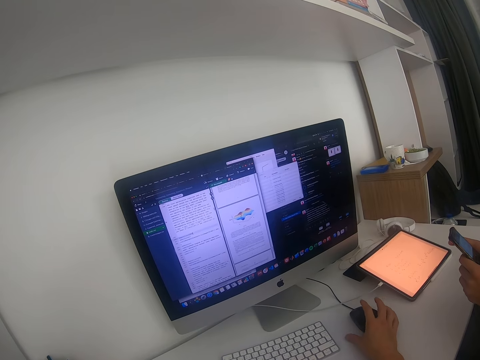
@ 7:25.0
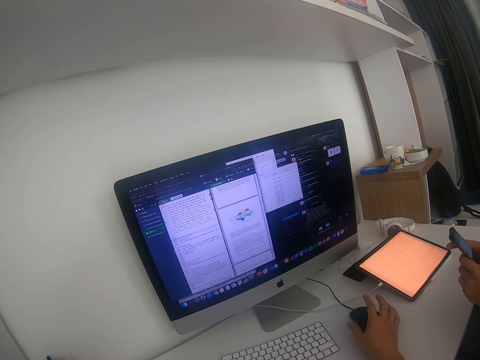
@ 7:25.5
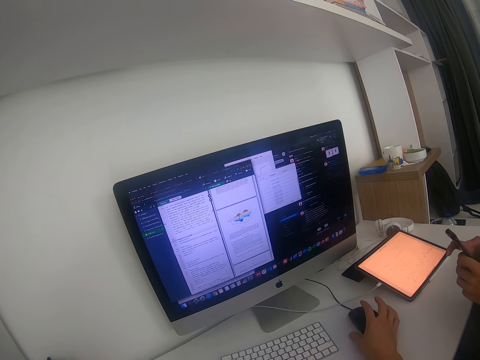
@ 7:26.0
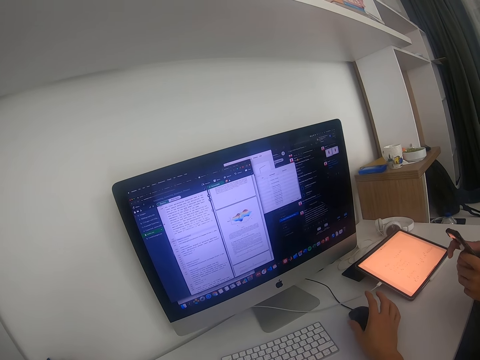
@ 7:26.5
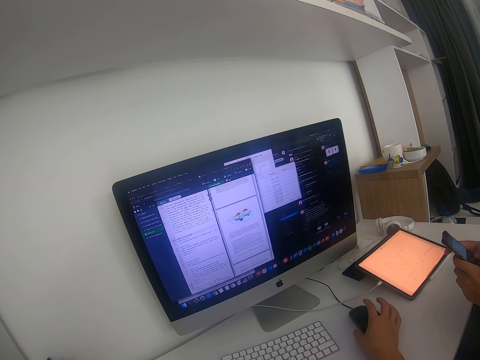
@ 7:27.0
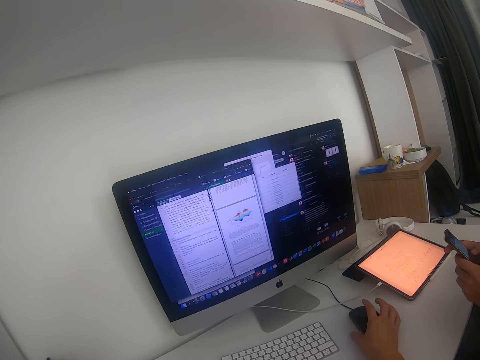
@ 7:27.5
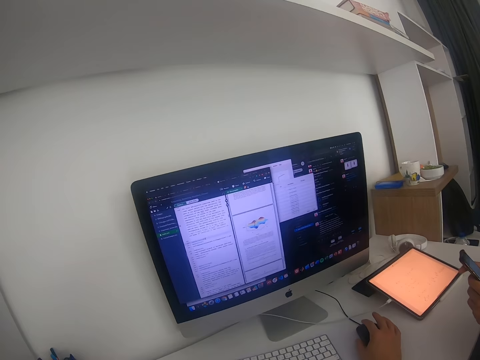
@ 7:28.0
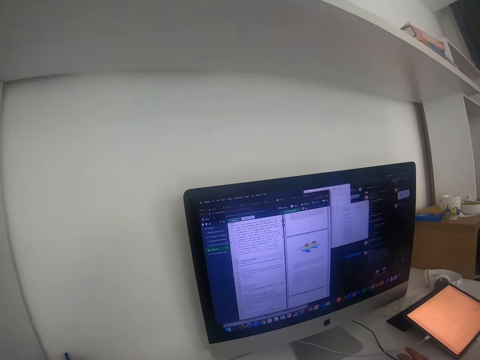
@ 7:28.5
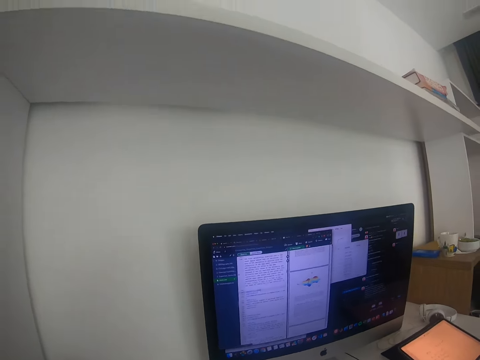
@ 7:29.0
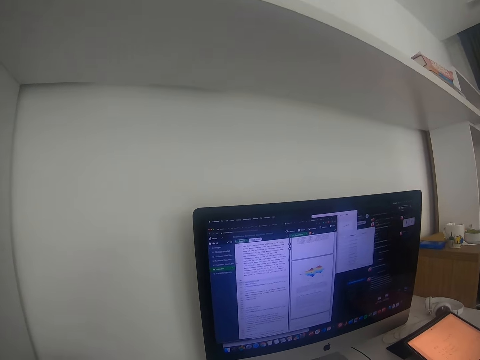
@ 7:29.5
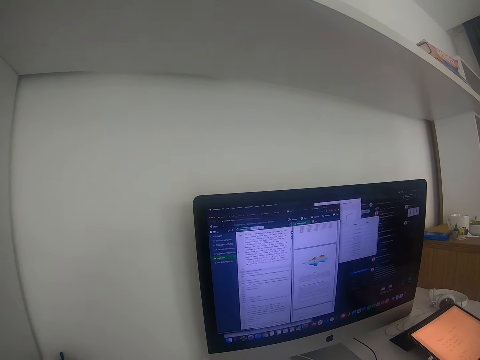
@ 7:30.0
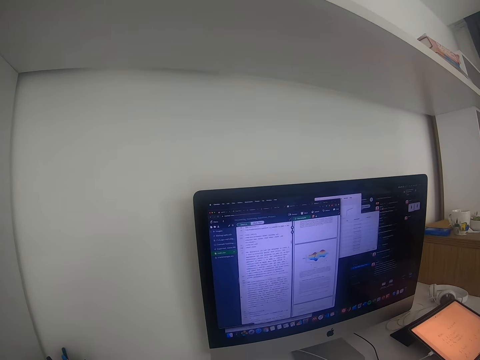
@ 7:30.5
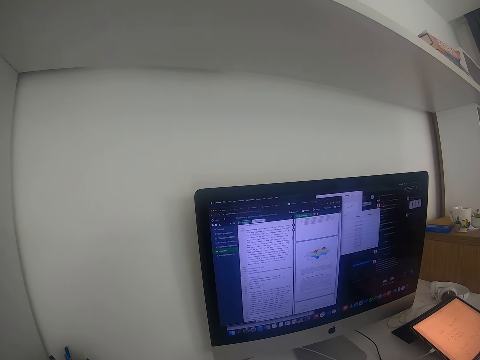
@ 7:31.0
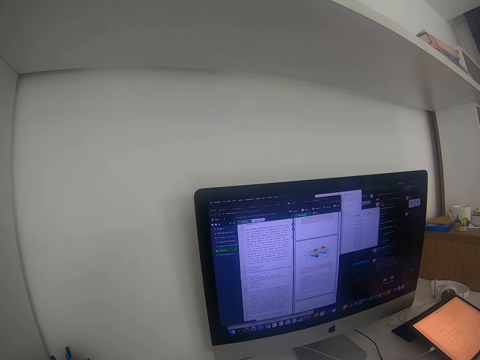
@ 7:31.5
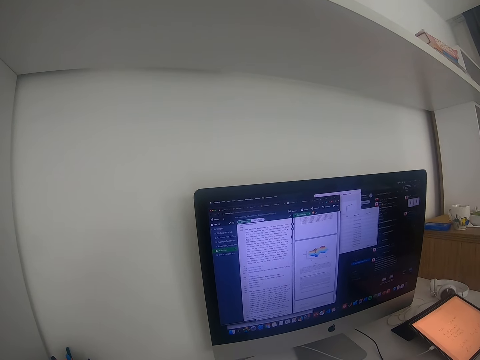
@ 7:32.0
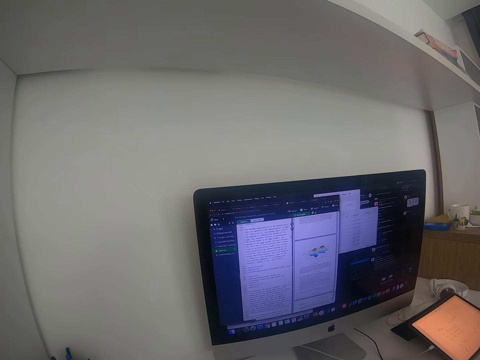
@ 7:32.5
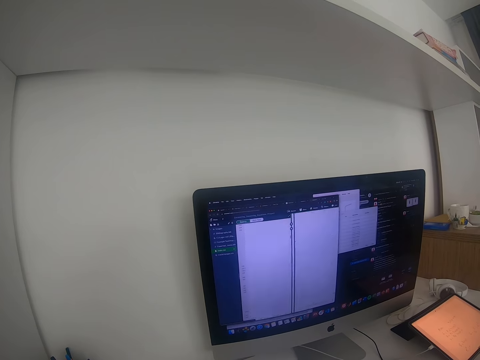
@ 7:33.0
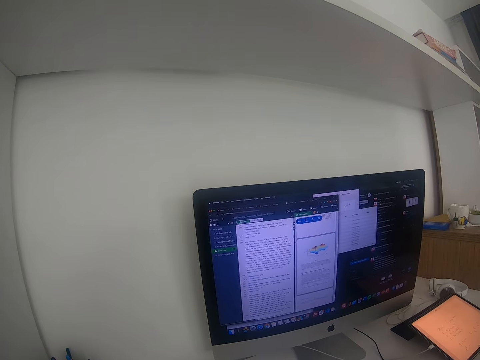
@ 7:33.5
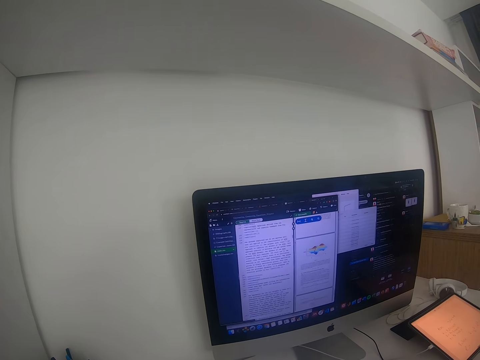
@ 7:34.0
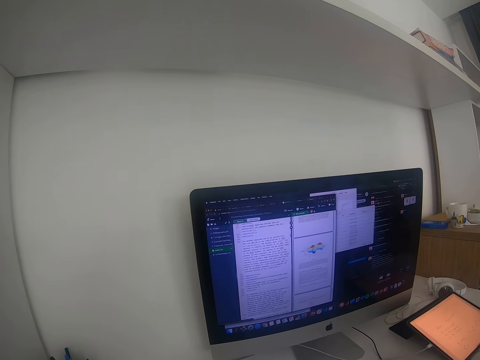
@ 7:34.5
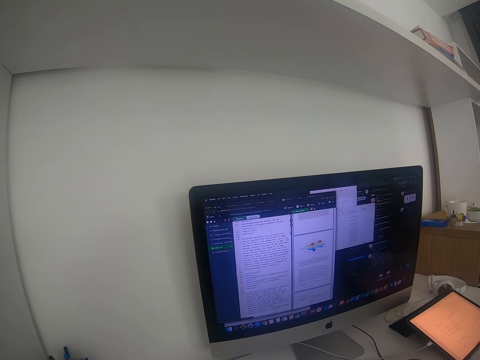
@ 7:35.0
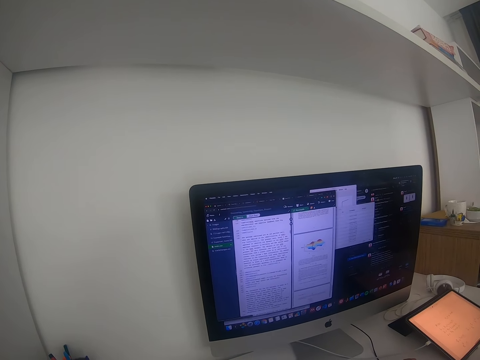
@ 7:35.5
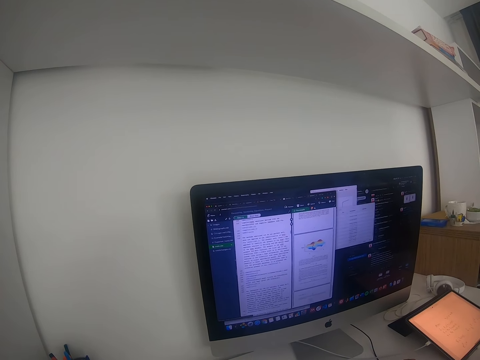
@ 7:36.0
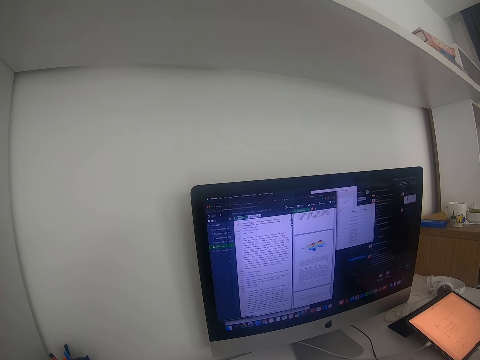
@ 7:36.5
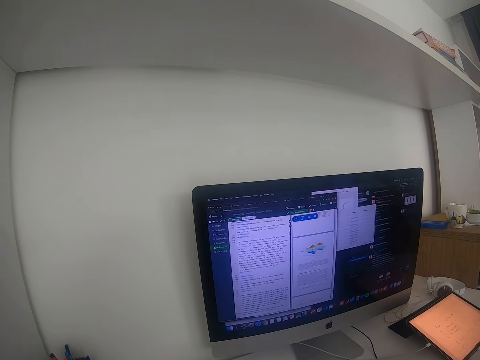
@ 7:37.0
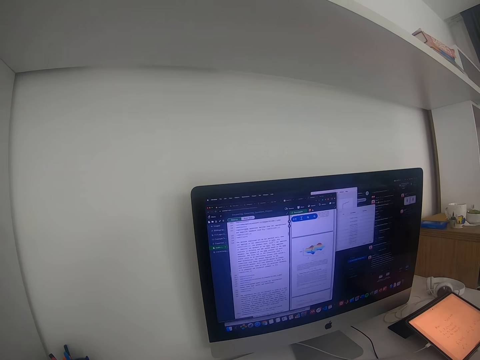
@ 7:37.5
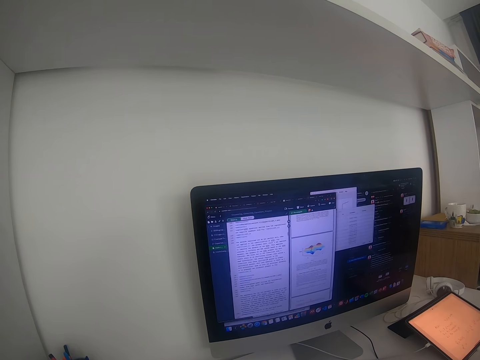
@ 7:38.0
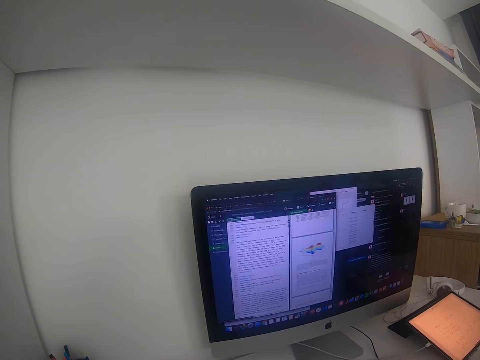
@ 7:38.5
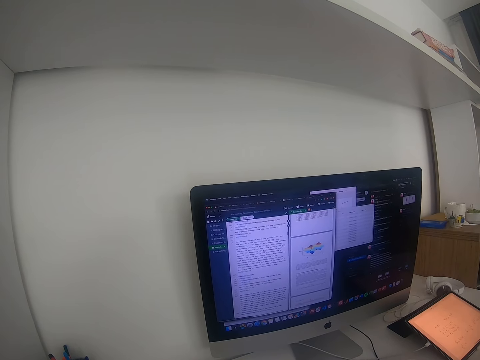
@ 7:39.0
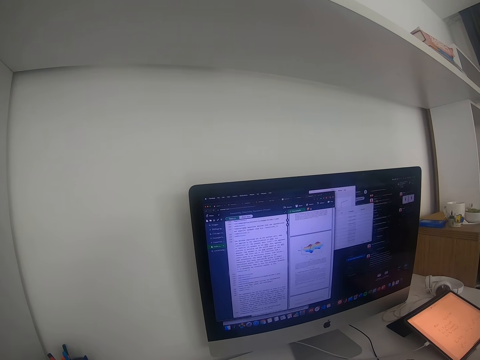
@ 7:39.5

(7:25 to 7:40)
The camera wearer looks around. They scroll the document on the computer with the mouse. They operate the computer with the mouse.

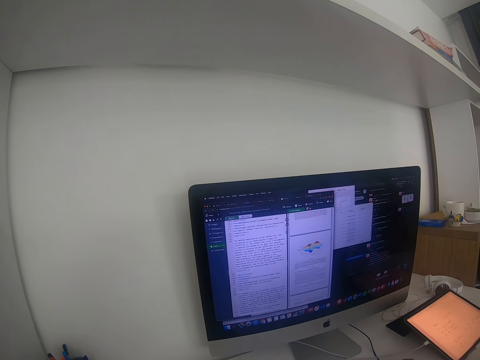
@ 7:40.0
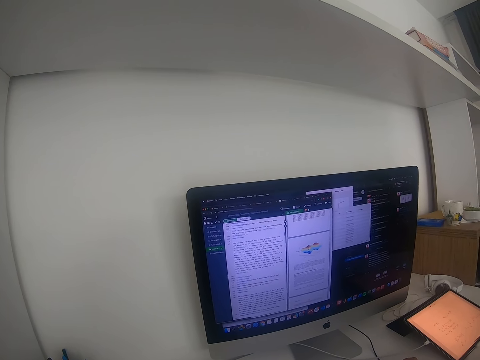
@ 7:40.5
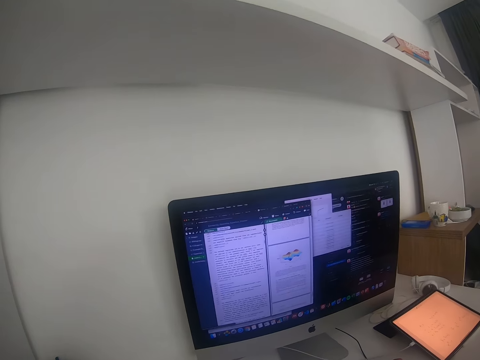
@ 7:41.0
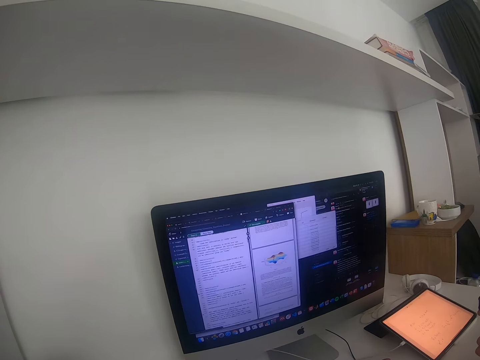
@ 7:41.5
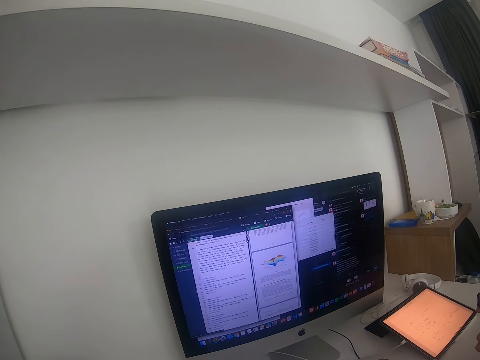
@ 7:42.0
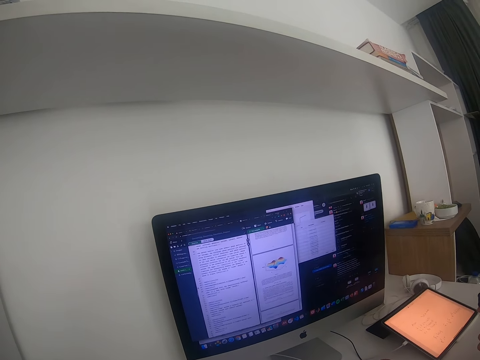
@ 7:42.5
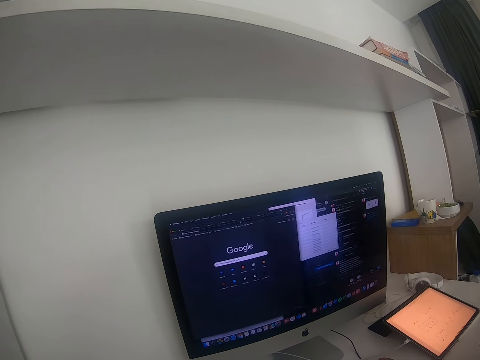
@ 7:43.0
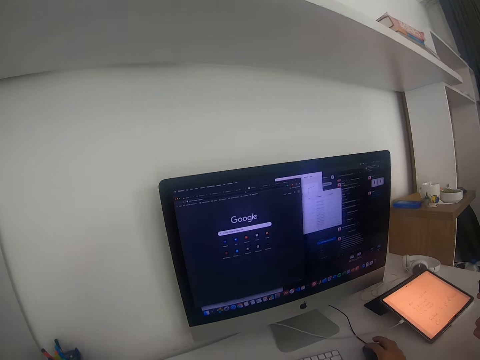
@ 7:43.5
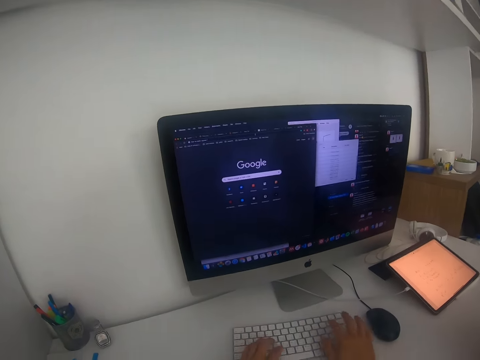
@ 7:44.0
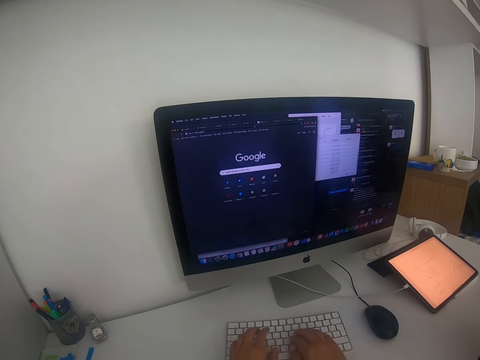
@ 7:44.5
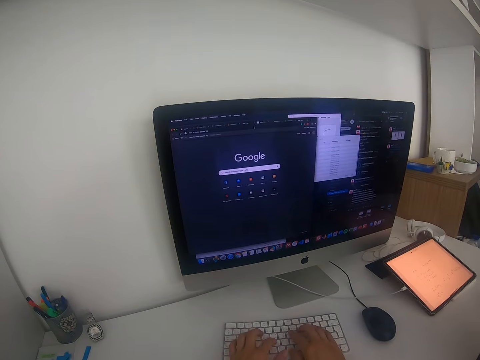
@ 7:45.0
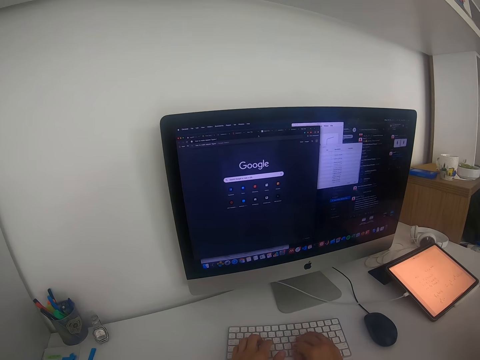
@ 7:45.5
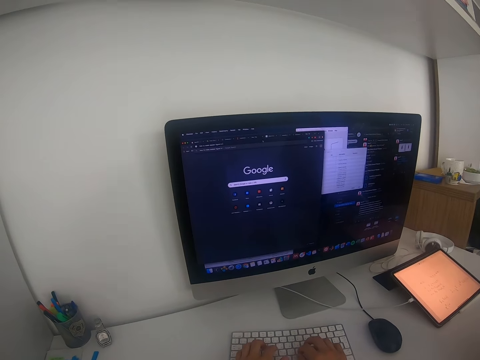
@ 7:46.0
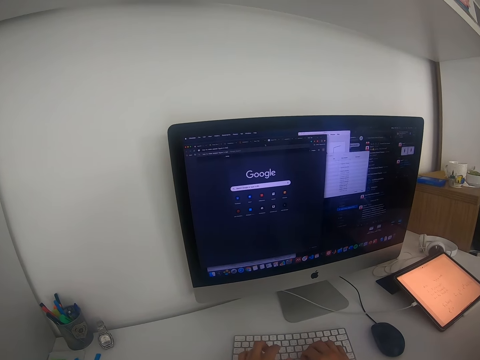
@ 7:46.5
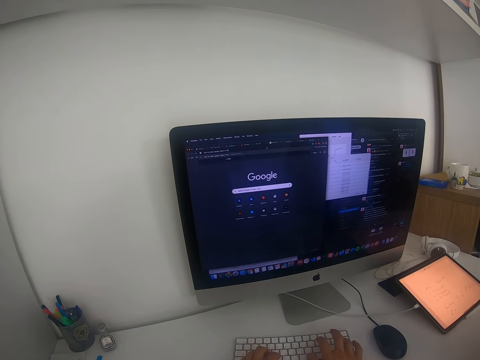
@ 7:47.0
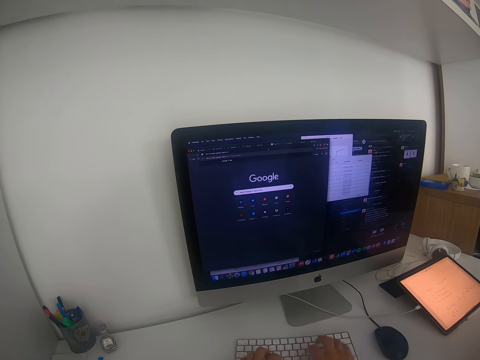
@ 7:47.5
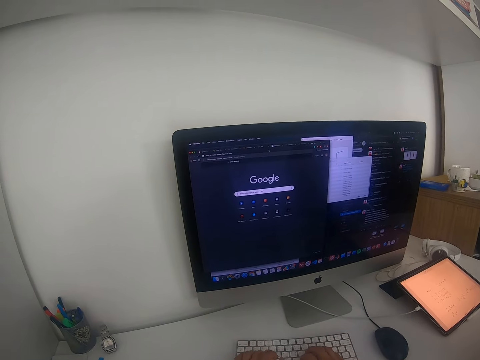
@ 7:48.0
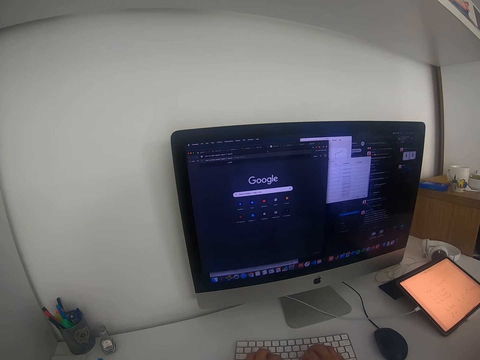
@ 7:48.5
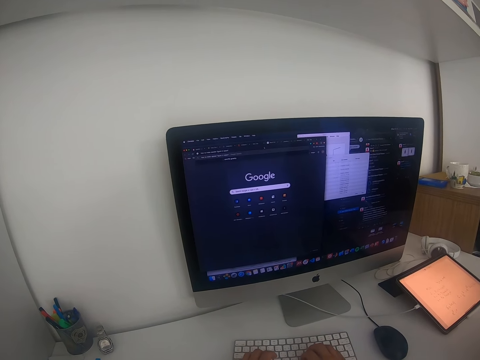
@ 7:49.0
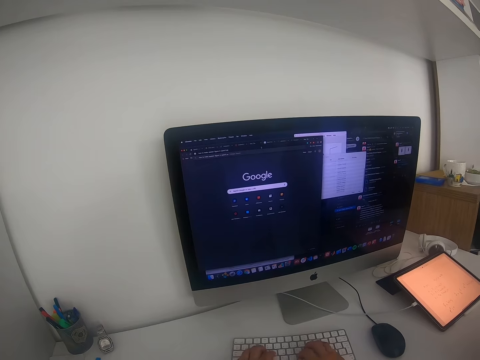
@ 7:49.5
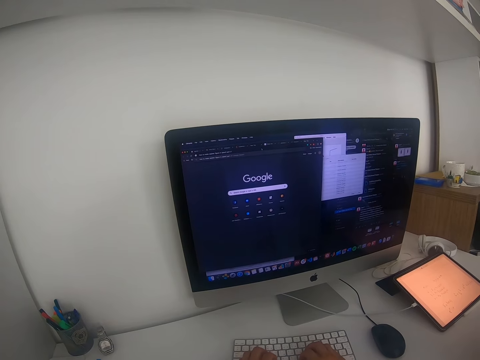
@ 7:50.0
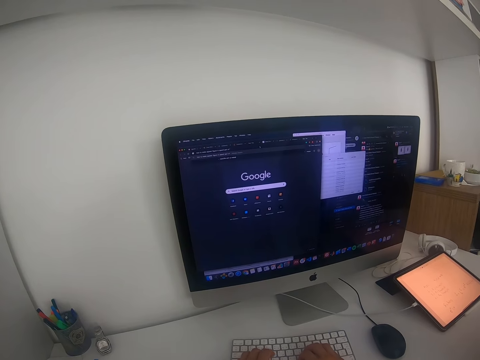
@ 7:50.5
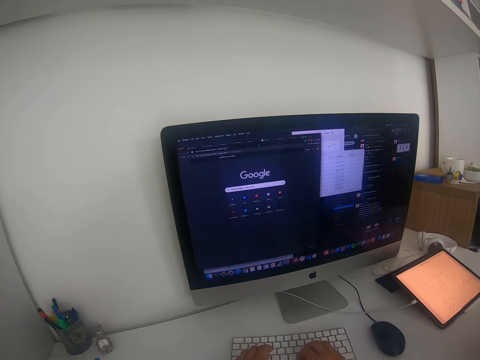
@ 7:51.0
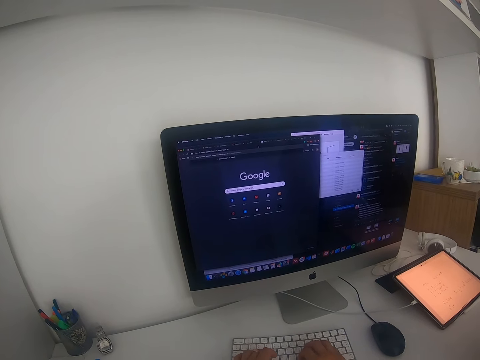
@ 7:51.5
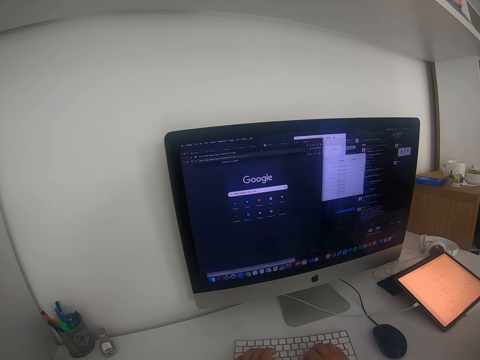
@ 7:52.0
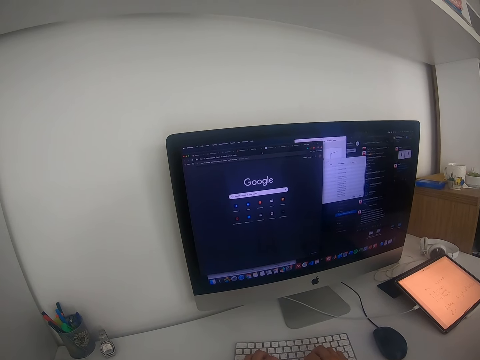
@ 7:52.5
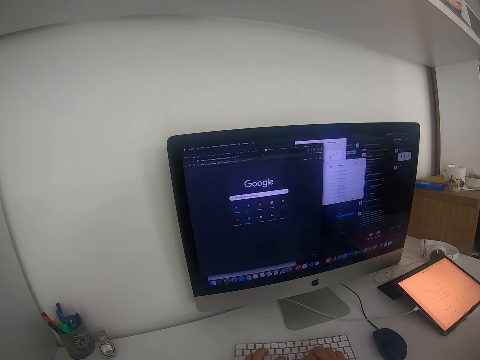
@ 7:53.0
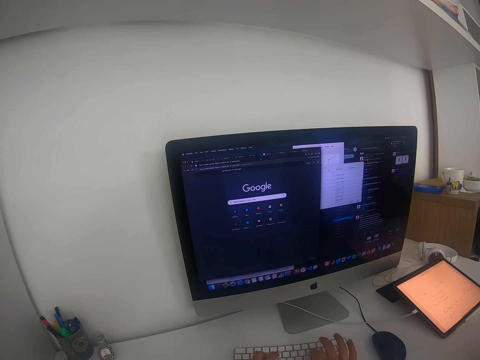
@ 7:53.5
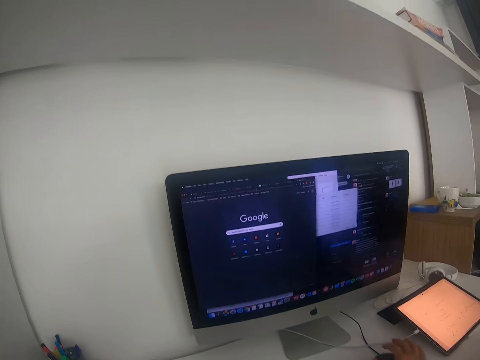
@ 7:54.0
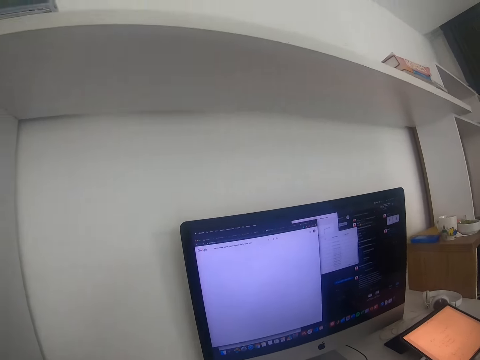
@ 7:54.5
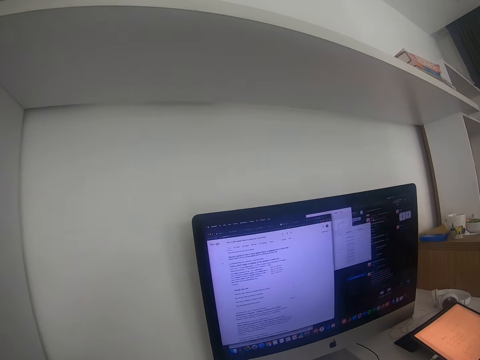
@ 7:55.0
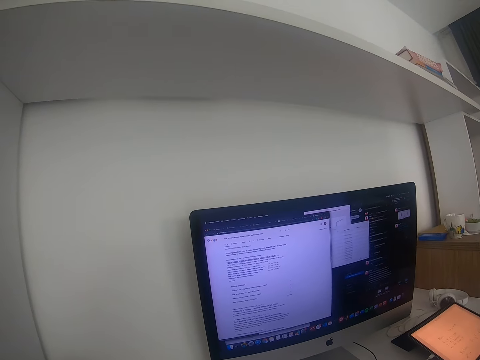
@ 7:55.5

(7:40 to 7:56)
The camera wearer types on the keyboard with both hands.
